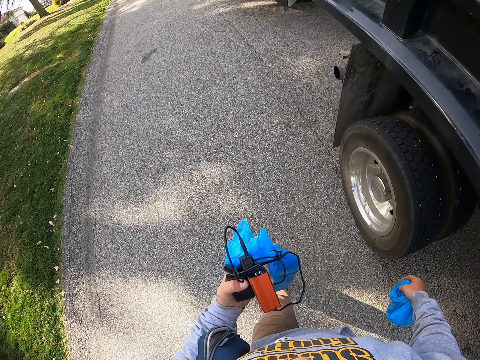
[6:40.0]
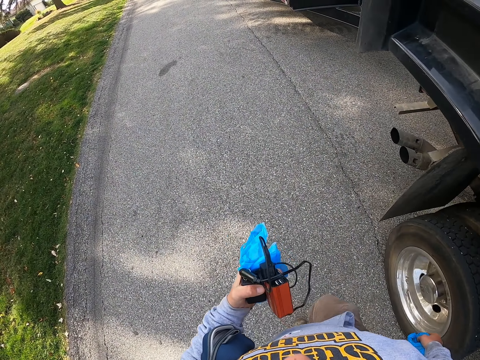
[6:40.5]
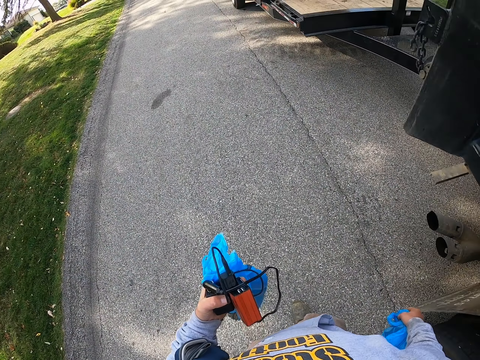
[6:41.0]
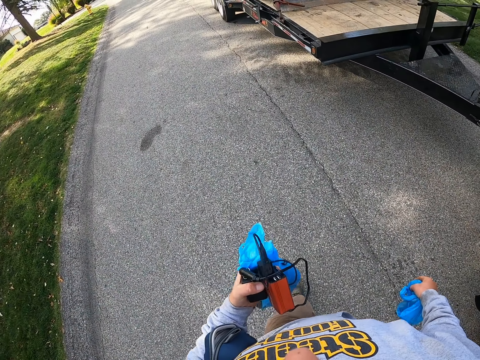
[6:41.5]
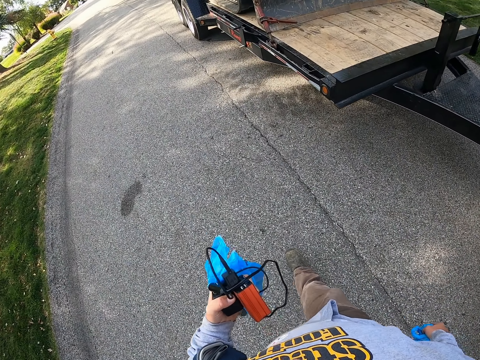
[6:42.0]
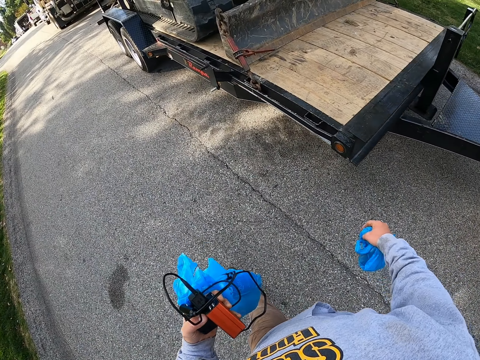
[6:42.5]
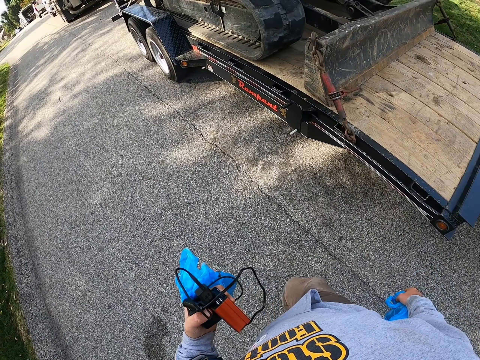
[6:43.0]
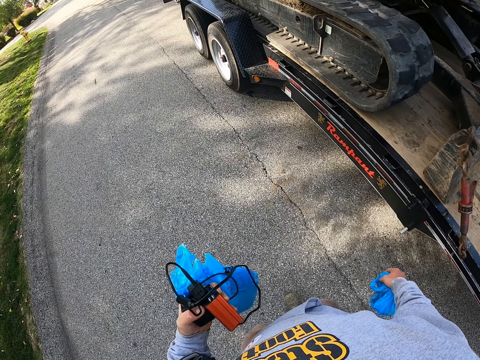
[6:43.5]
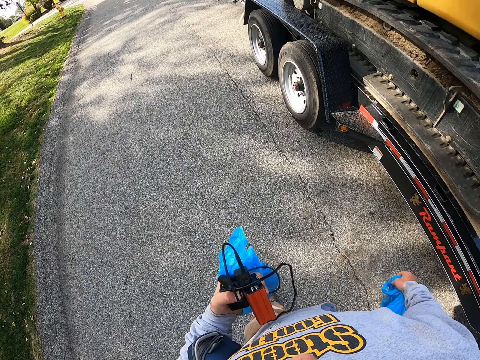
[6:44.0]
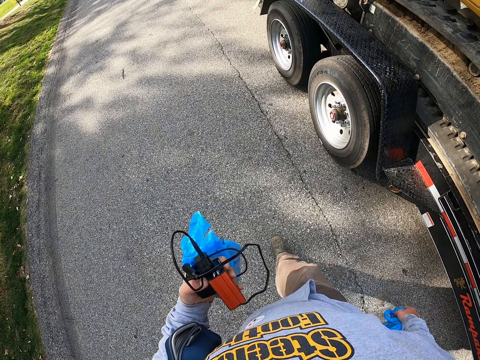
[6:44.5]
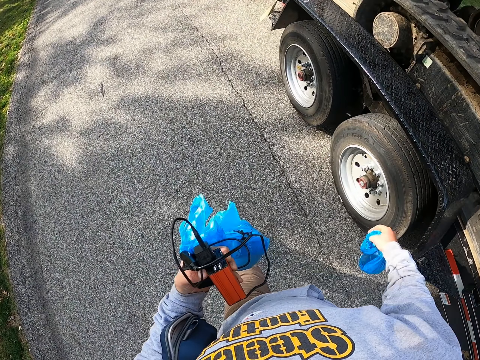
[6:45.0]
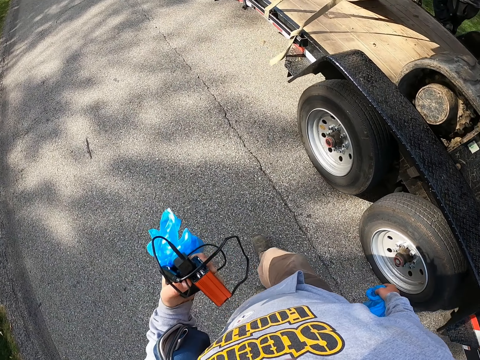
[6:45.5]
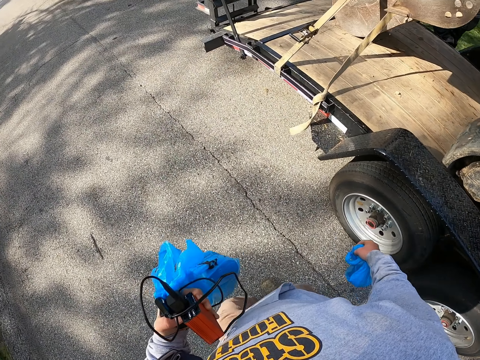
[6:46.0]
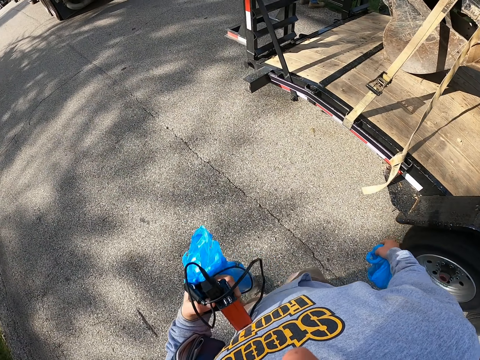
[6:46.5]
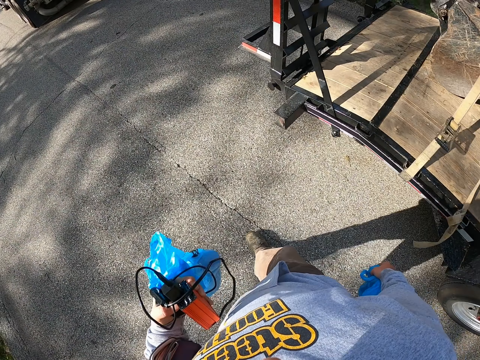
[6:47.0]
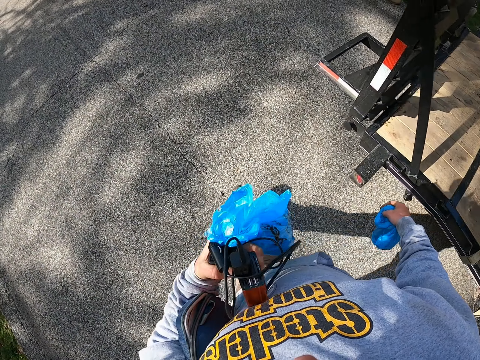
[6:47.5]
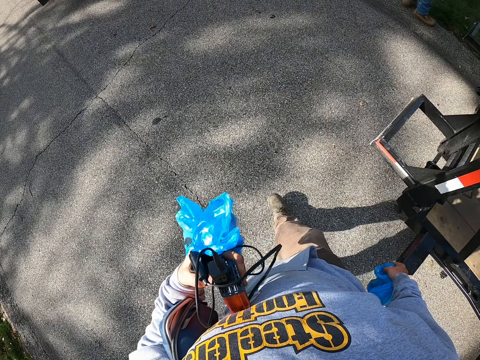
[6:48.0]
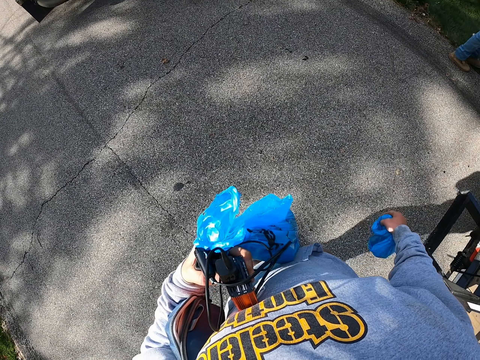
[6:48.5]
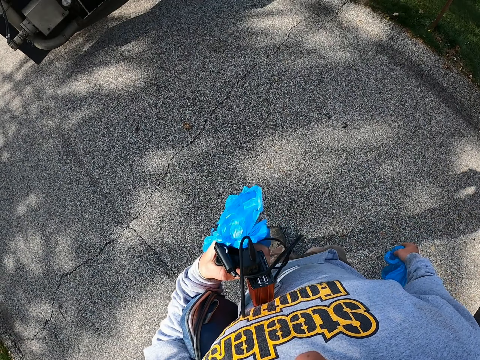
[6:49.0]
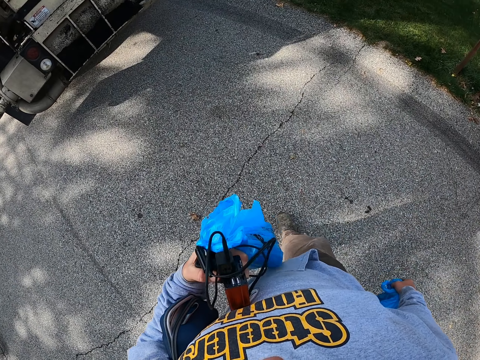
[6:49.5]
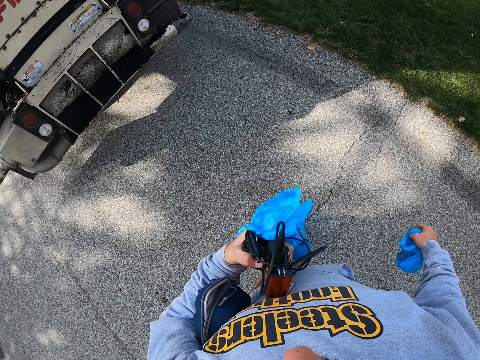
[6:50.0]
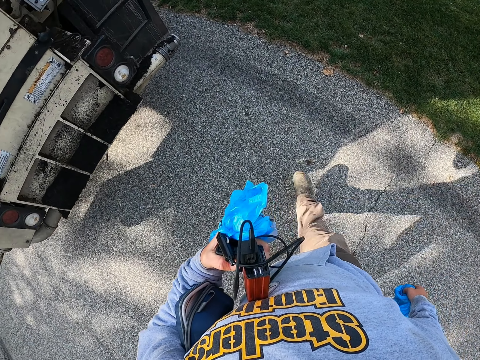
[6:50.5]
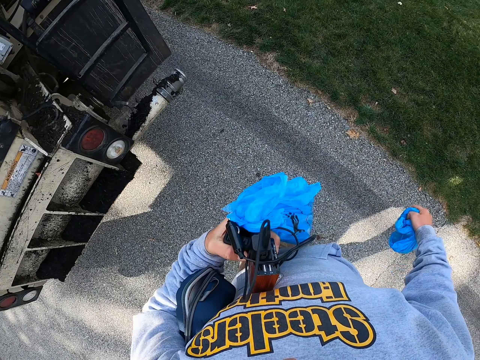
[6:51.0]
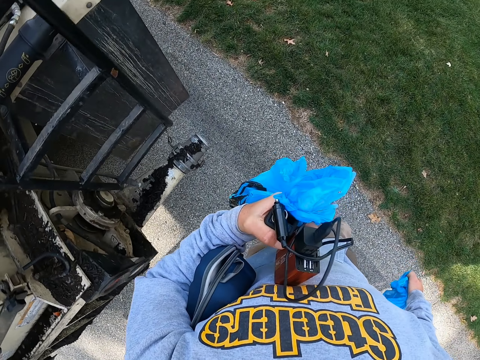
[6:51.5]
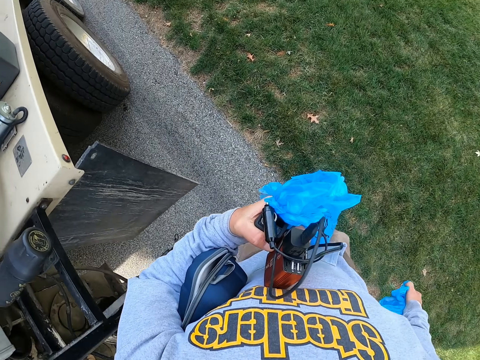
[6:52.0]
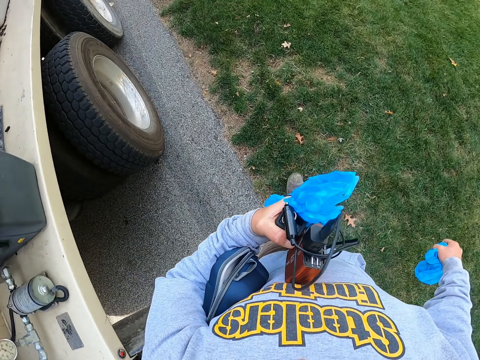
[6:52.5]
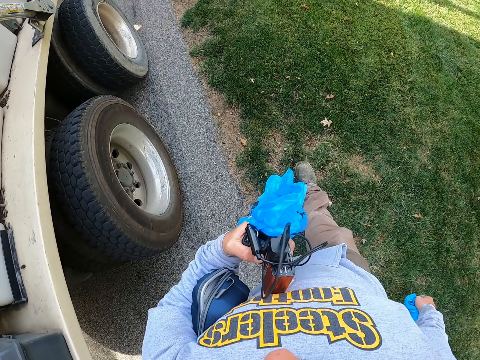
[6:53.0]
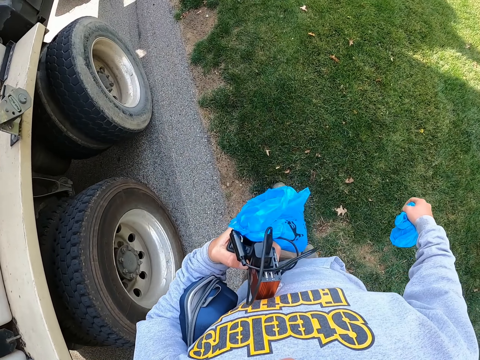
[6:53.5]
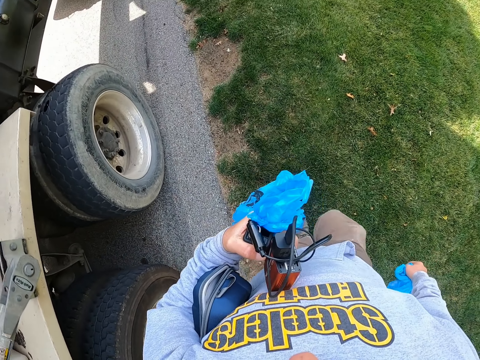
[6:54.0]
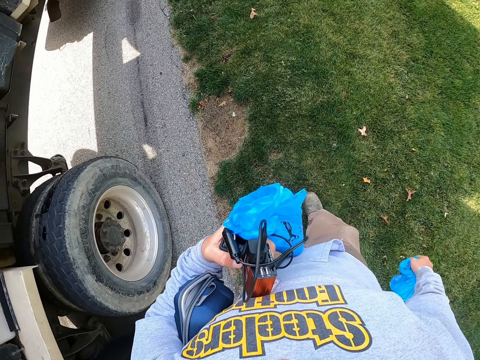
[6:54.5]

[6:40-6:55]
The camera wearer walks on the road to the truck behind the car.

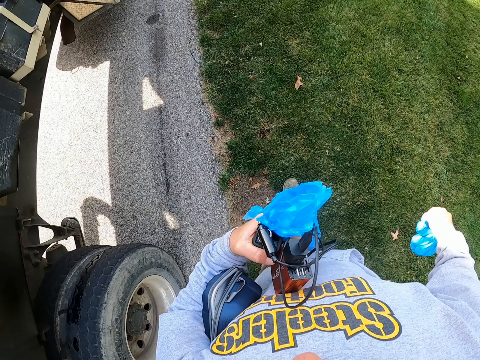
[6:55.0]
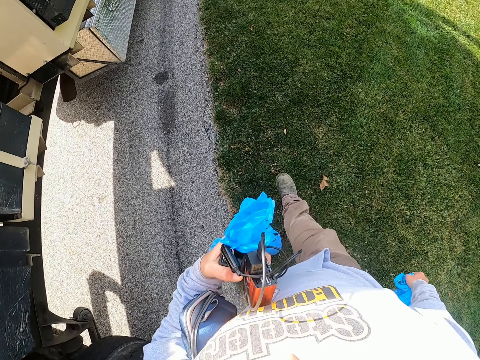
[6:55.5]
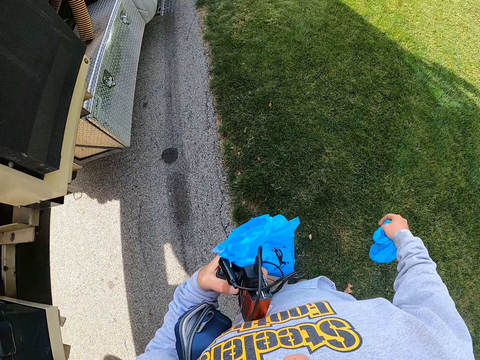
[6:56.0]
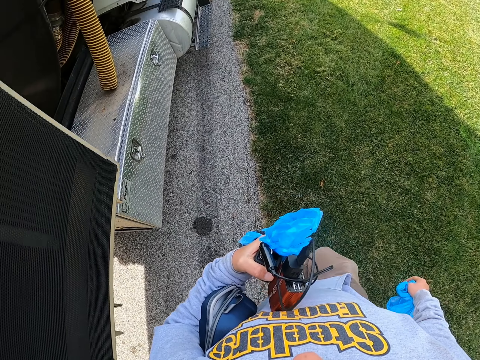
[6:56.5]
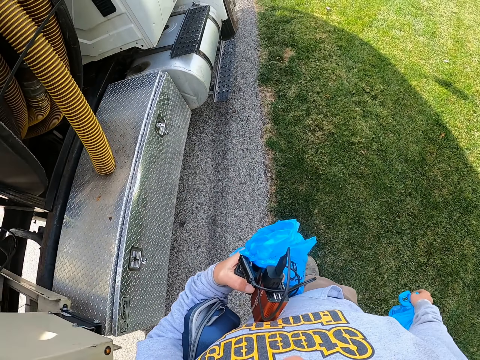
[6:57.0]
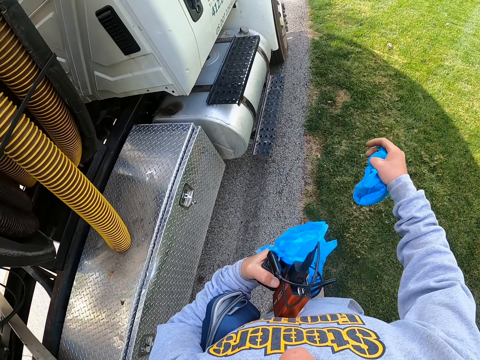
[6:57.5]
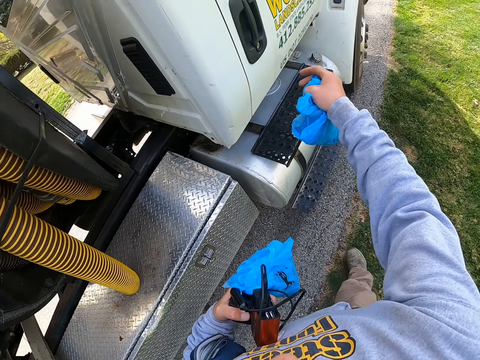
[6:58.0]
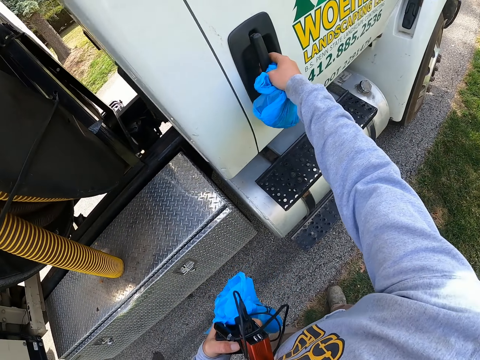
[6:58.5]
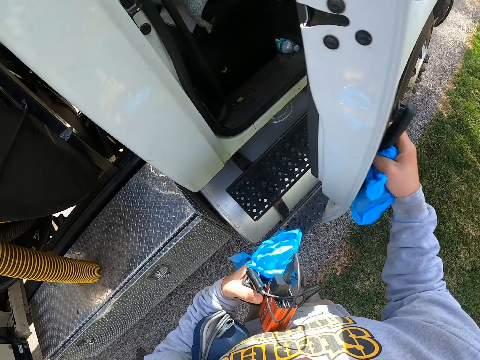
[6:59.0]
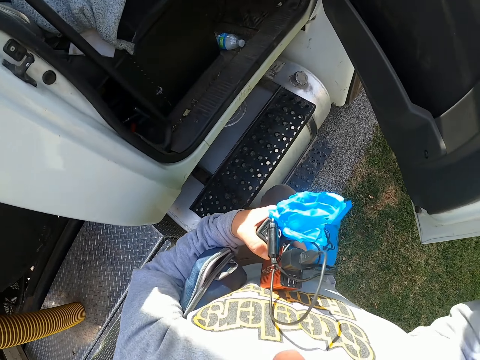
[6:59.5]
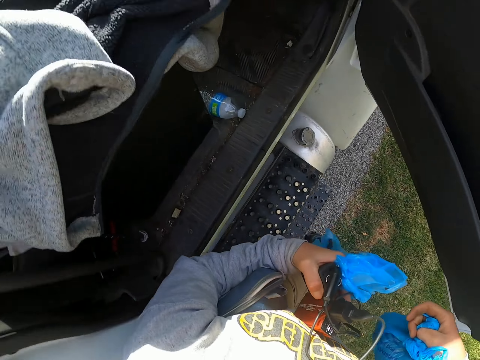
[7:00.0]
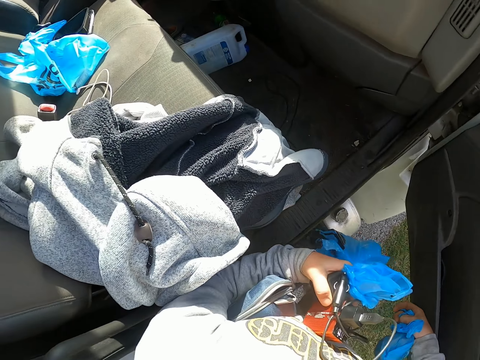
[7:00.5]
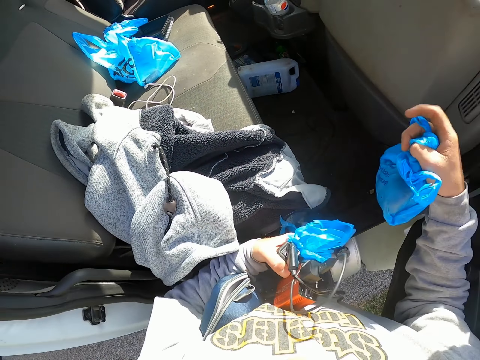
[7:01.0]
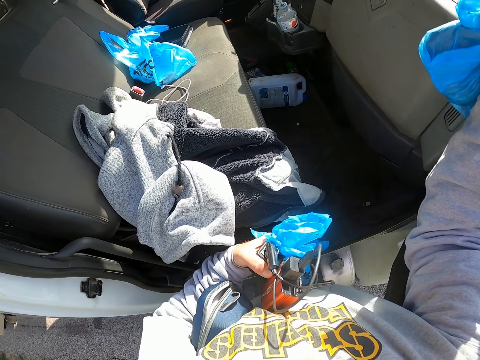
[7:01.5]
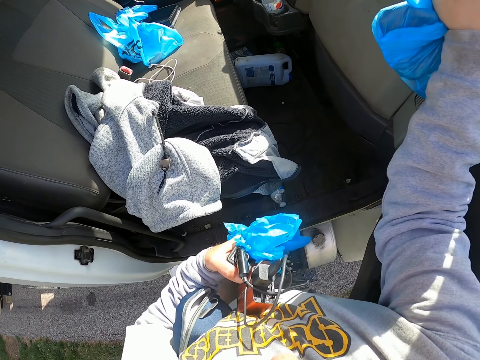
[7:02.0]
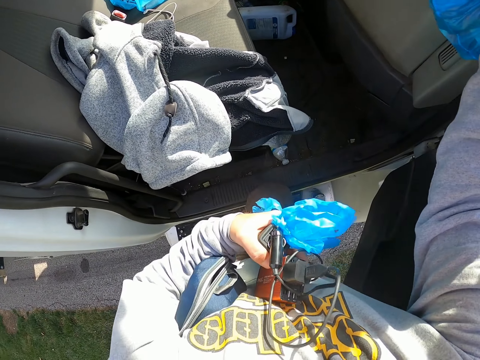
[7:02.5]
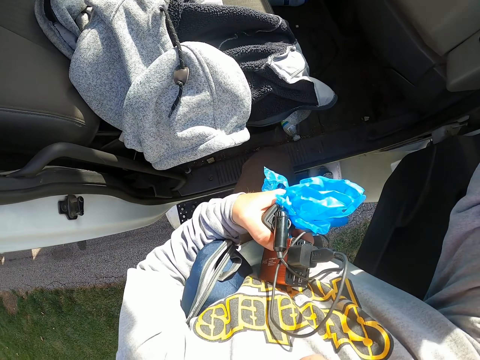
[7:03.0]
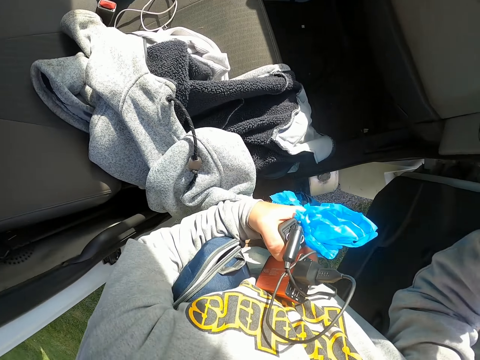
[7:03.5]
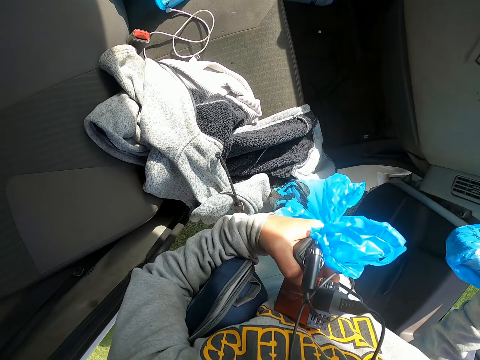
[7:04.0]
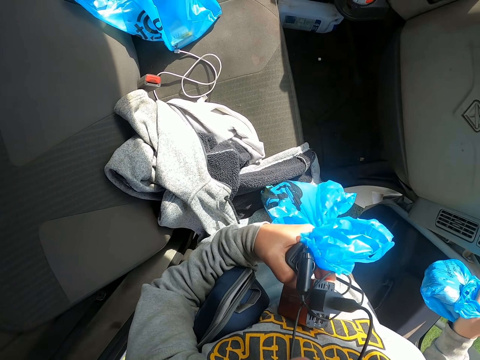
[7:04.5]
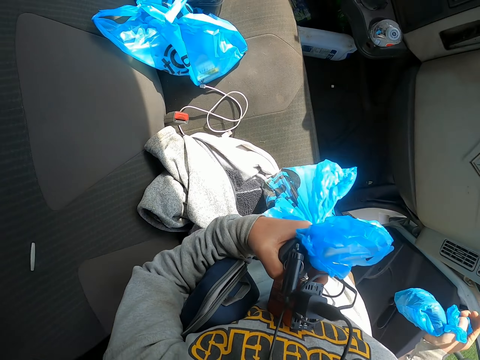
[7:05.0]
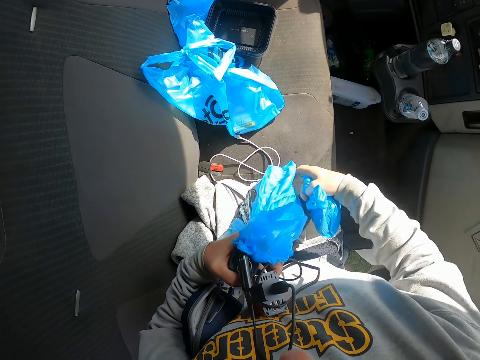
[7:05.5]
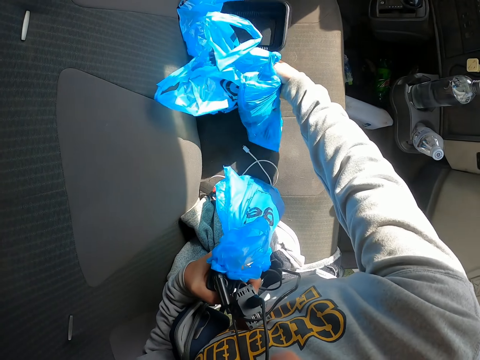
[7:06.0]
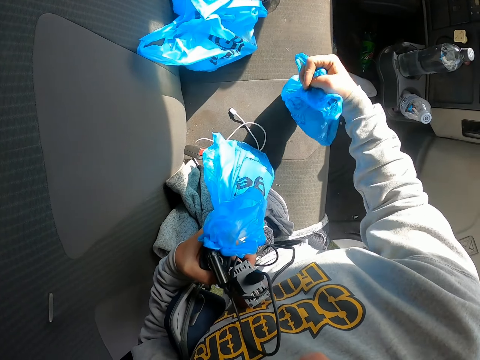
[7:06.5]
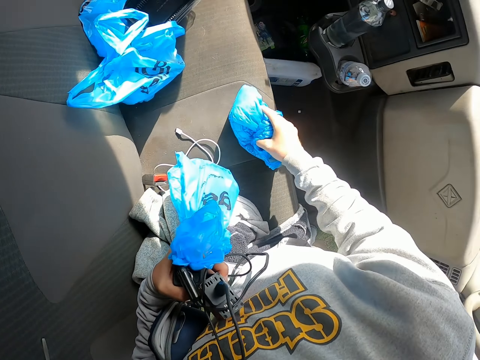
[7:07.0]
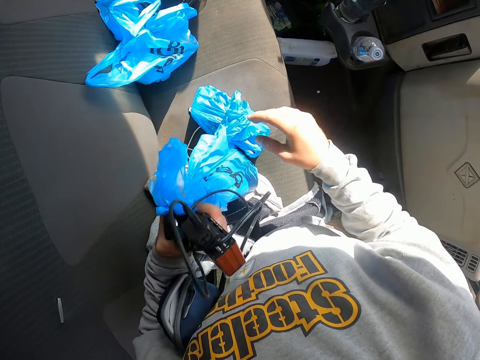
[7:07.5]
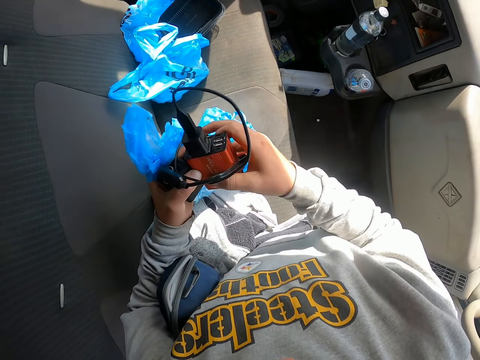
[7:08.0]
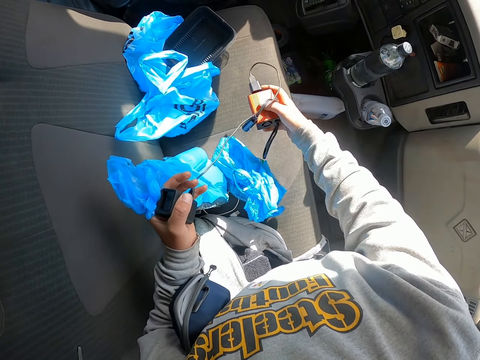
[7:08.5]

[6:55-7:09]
The camera wearer opens the truck door. They enter the truck. They push a plastic bag on the seat. They put the plastic bag on the passenger seat.
